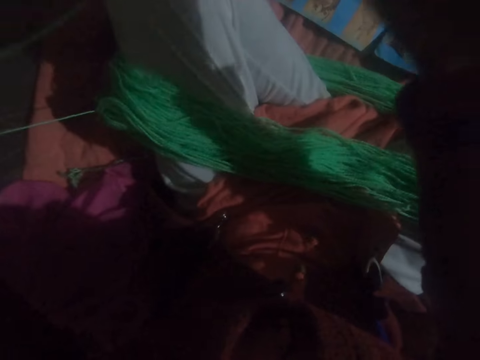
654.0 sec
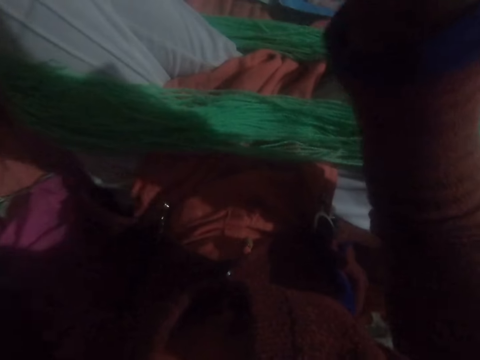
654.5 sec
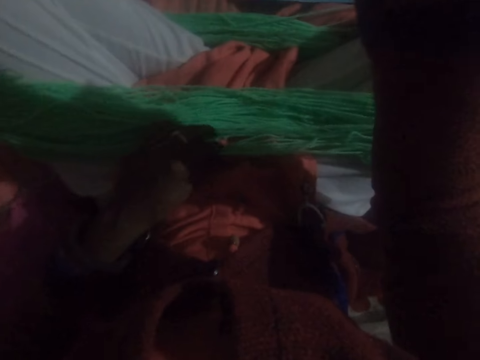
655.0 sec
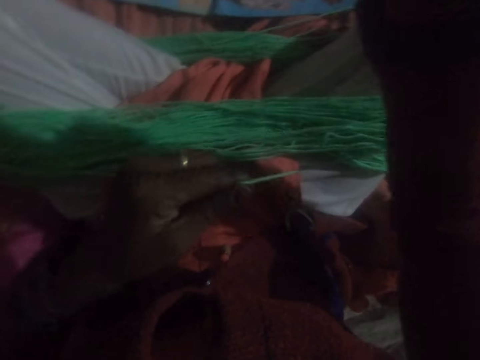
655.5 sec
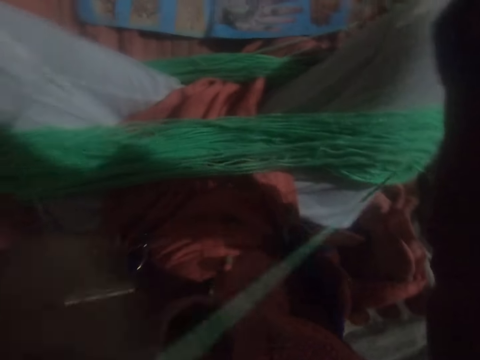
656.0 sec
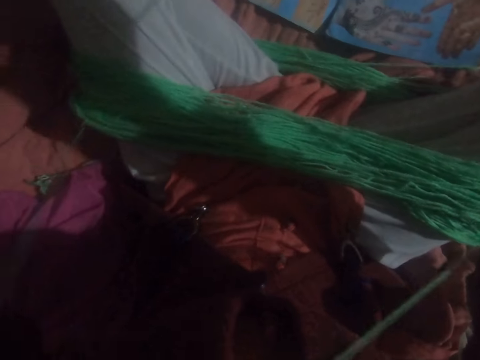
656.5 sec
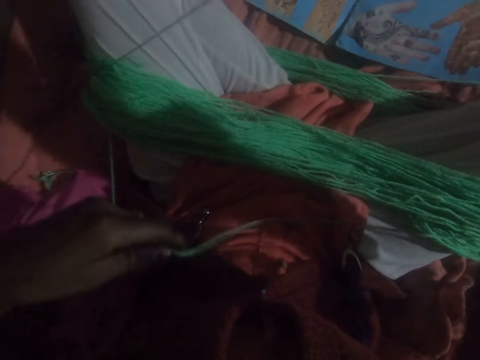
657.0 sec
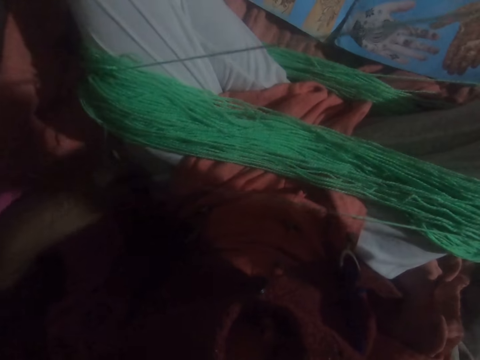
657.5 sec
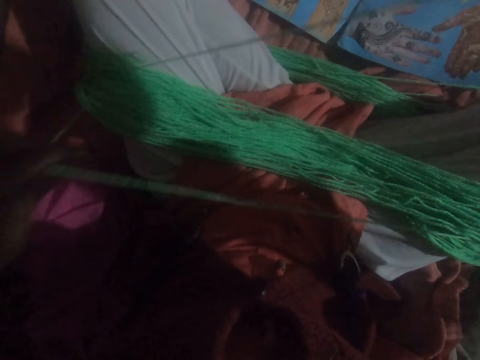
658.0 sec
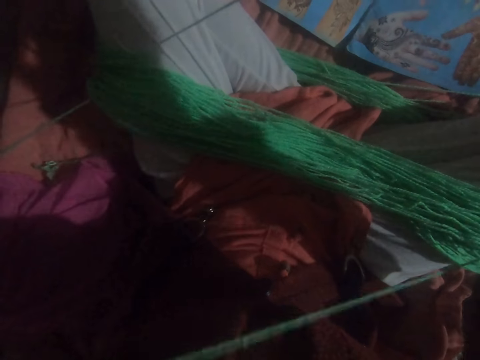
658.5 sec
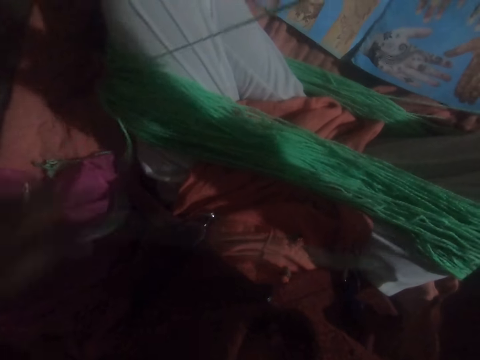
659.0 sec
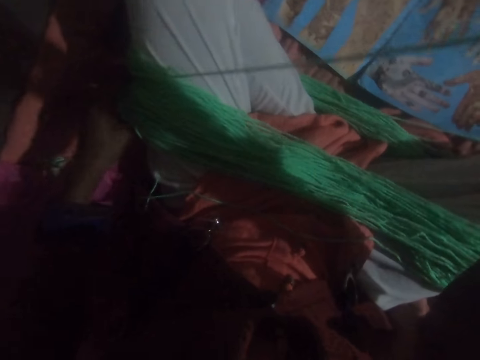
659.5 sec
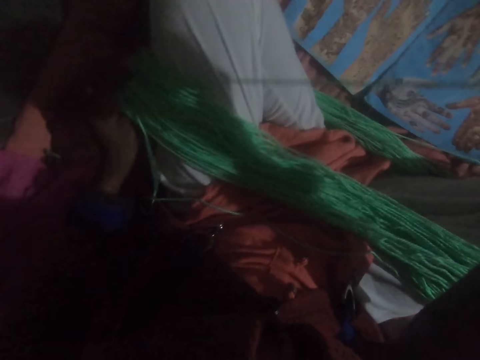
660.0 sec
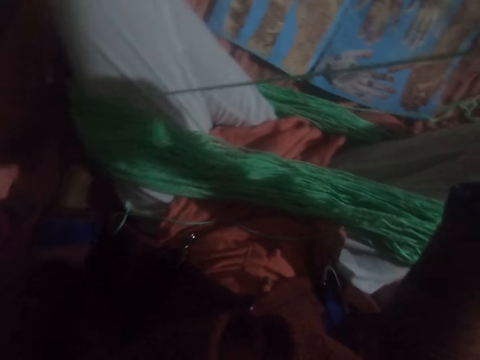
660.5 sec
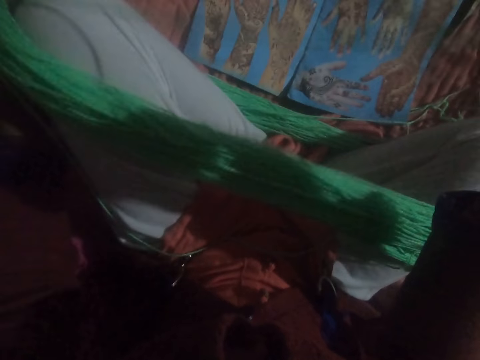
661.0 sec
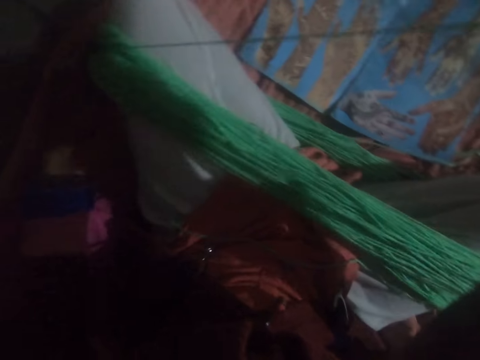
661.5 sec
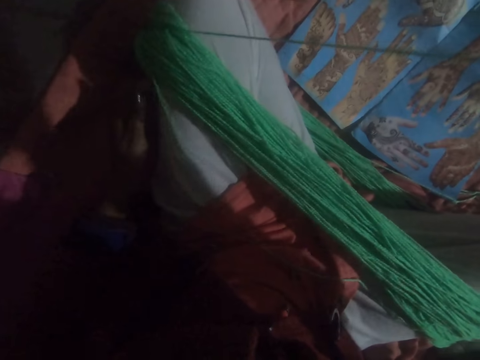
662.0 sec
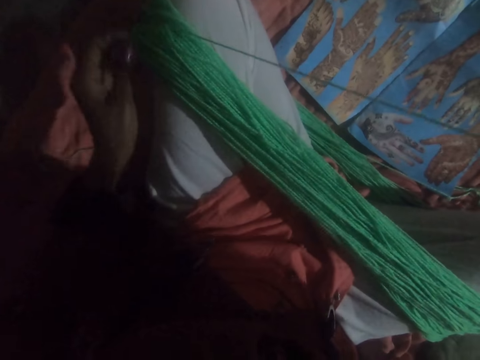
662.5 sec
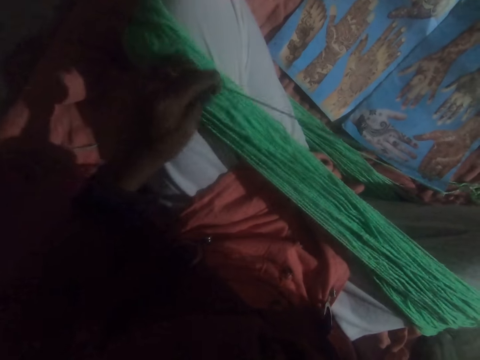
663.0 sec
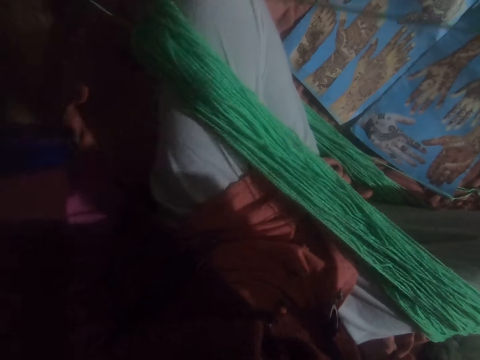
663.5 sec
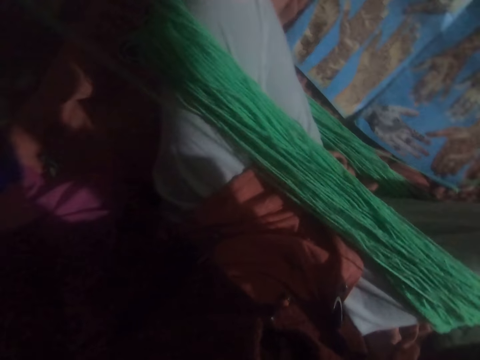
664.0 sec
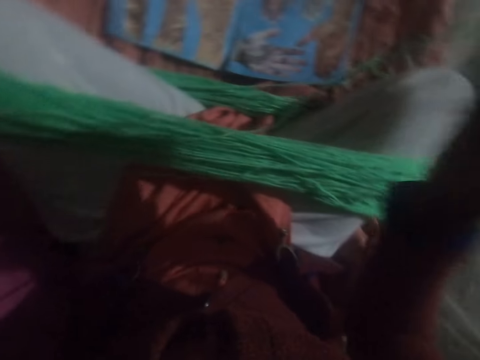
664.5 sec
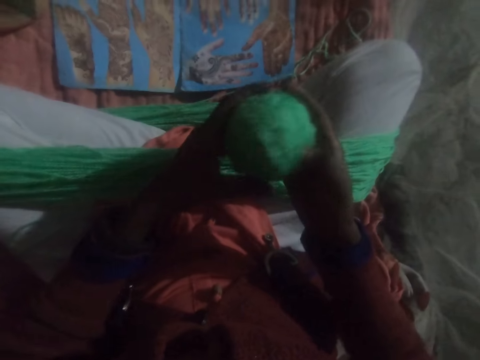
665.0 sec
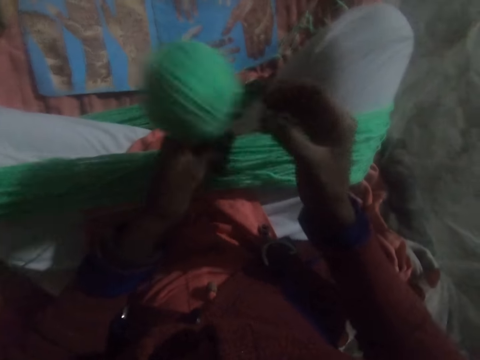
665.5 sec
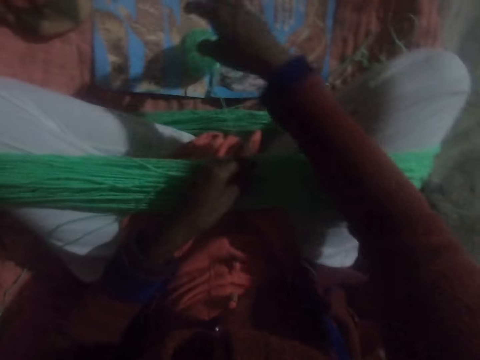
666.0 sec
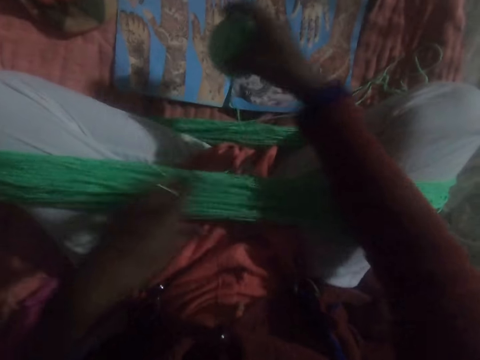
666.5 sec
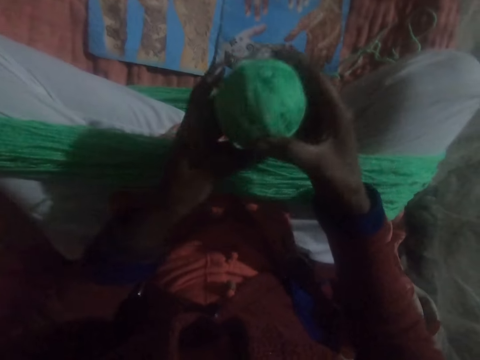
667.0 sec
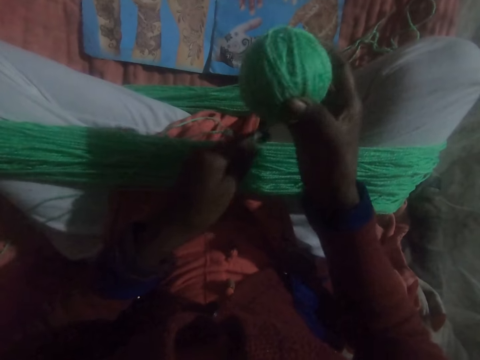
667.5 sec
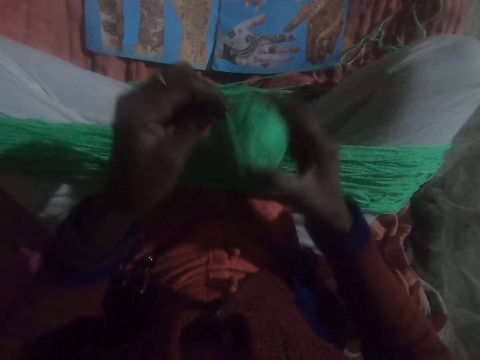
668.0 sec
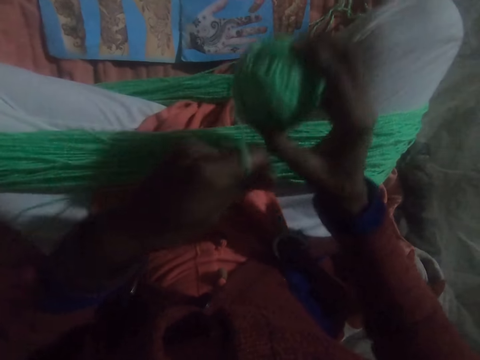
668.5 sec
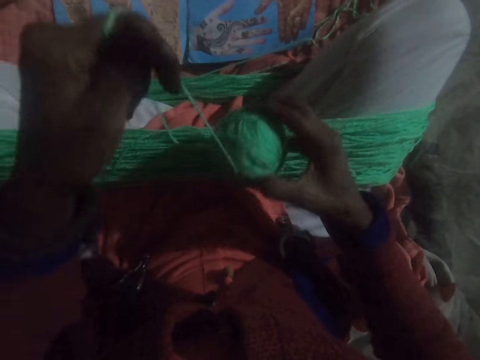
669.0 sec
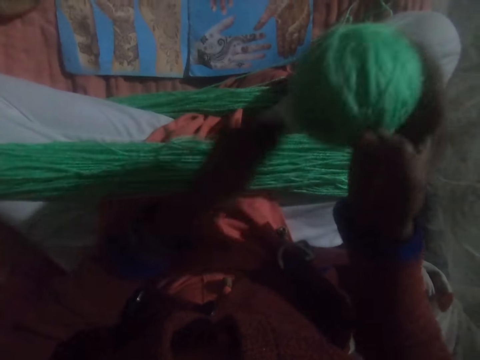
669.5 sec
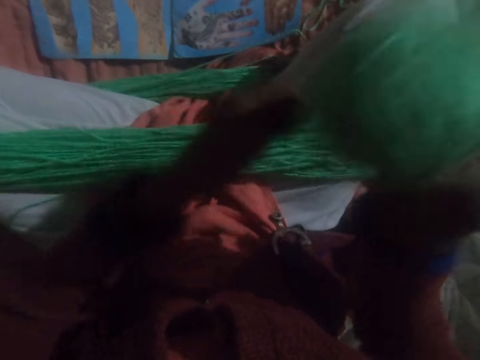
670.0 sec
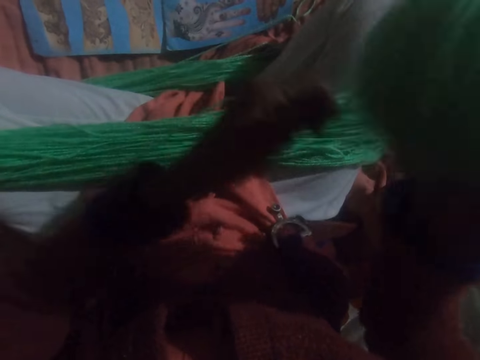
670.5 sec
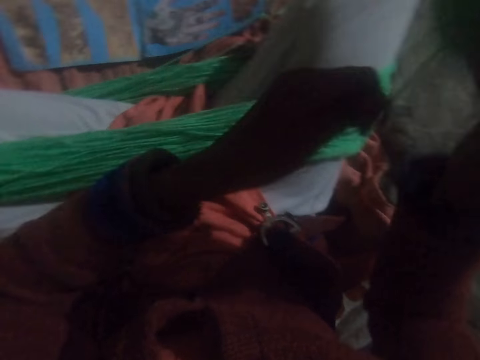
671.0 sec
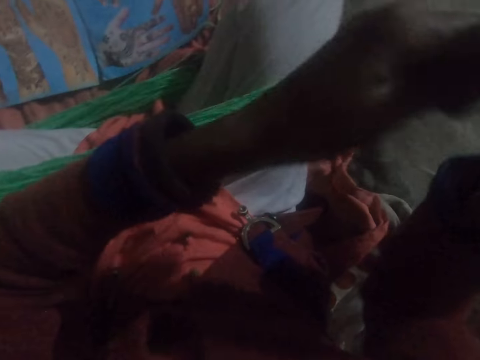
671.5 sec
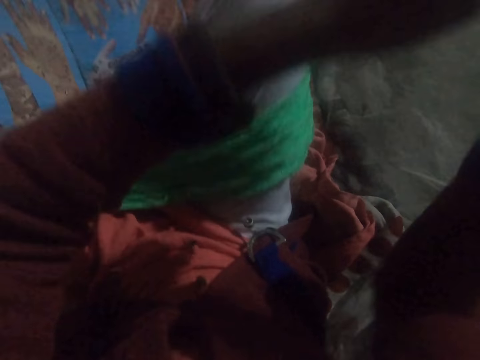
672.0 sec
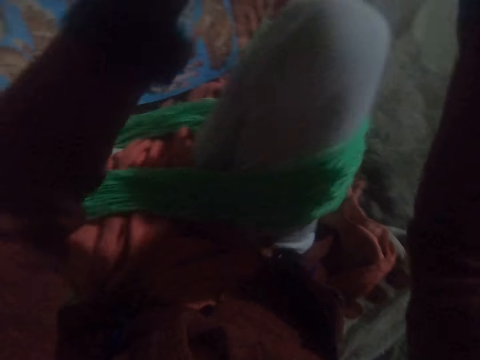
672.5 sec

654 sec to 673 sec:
The camera wearer straightens the yarn. She adjusts the yarn around her left leg. She drops the ball of yarn accidentally. She picks up the ball of yarn. She rolls round the yarn spread on the legs to form a big ball of yarn. She twists the yarn on her legs together.

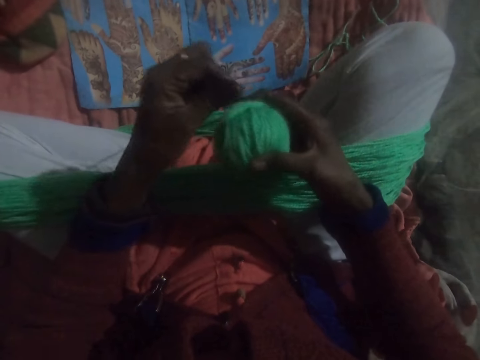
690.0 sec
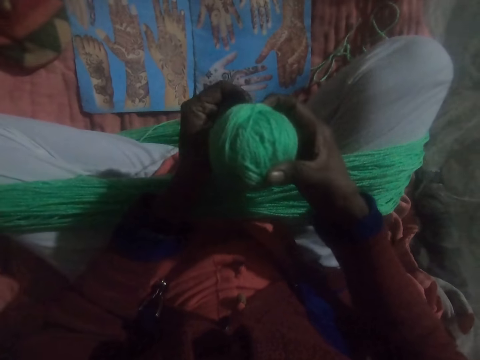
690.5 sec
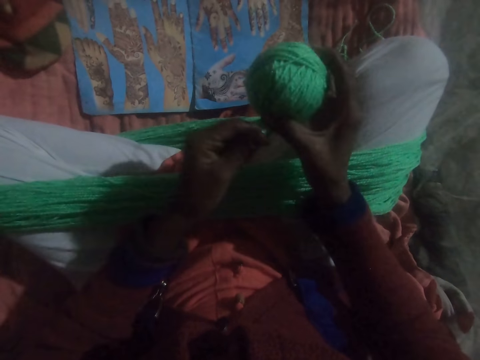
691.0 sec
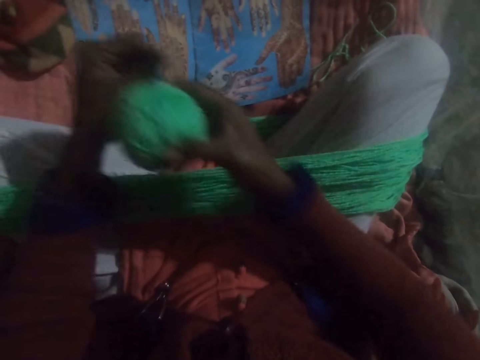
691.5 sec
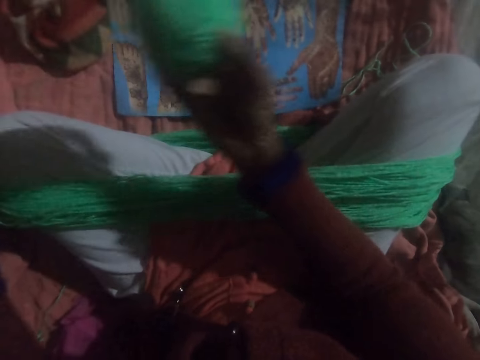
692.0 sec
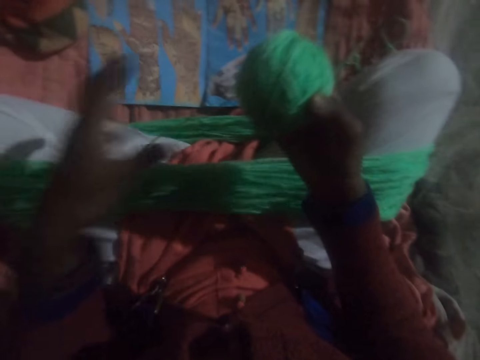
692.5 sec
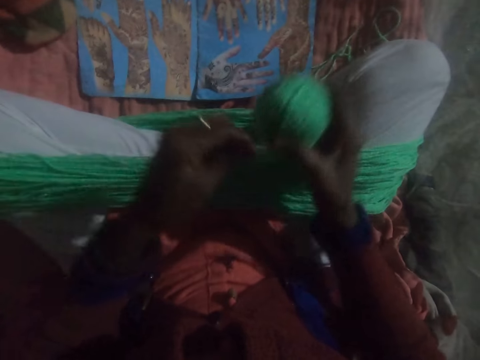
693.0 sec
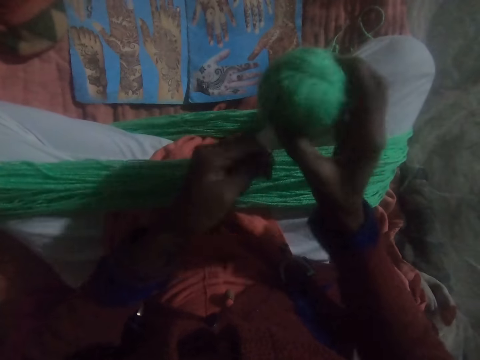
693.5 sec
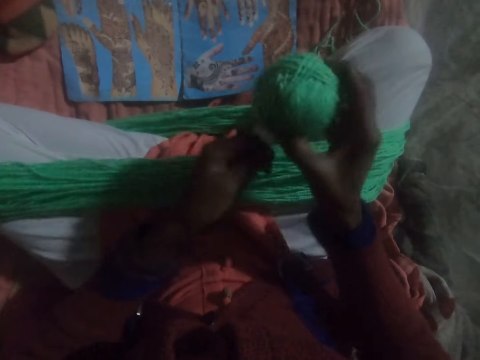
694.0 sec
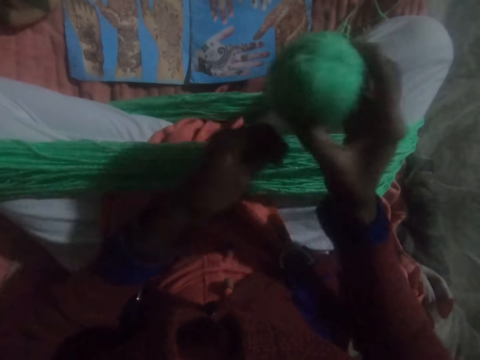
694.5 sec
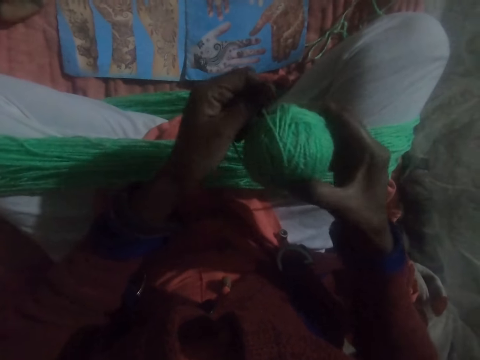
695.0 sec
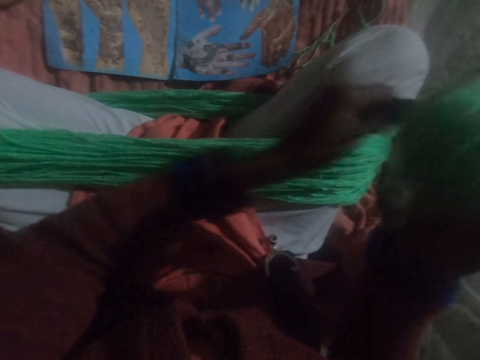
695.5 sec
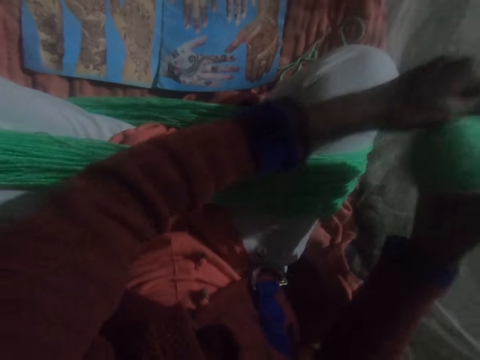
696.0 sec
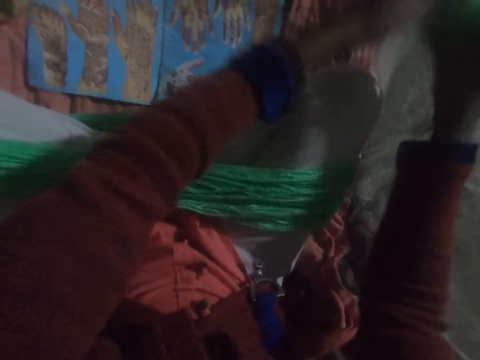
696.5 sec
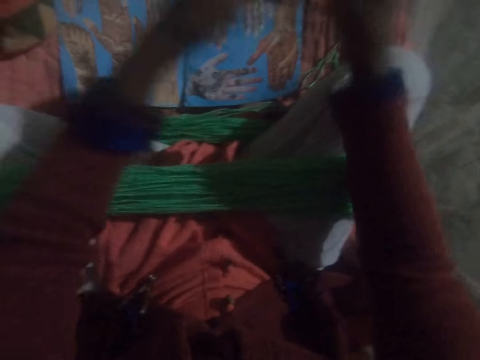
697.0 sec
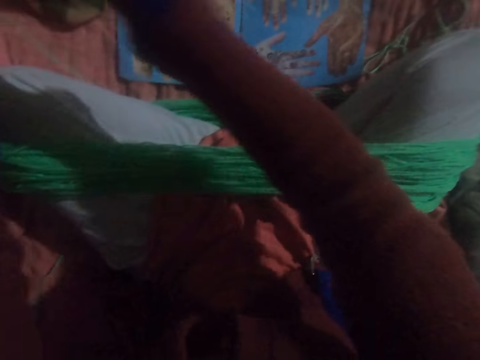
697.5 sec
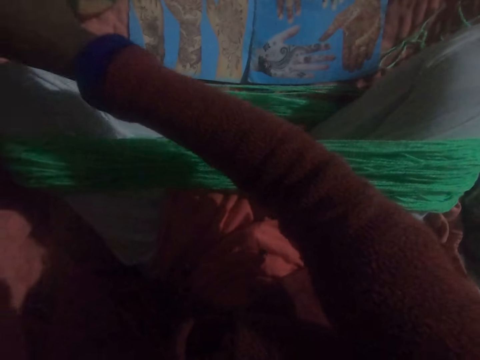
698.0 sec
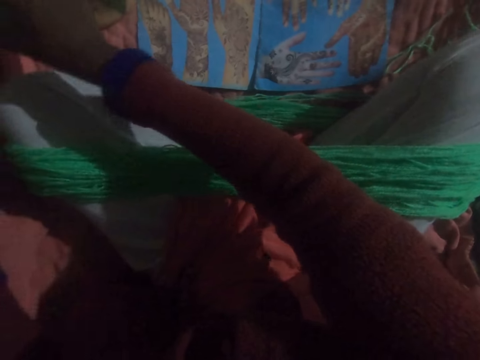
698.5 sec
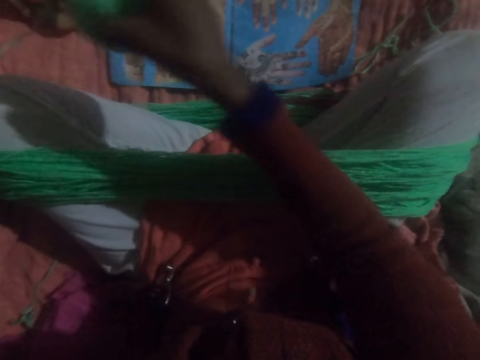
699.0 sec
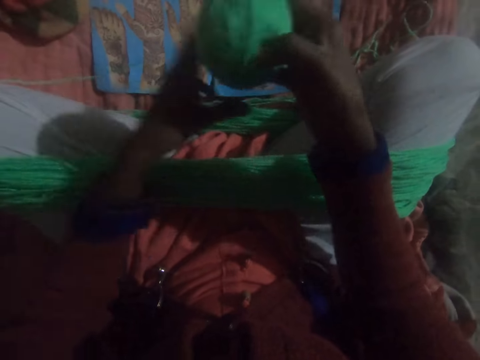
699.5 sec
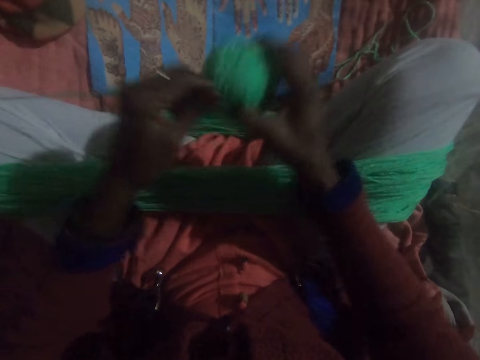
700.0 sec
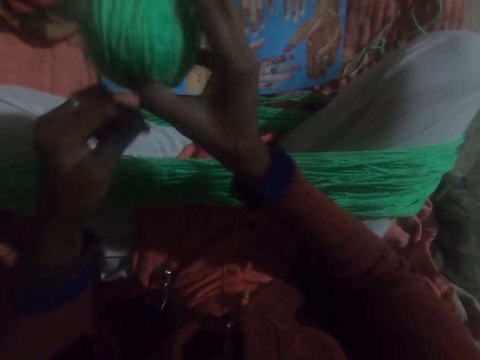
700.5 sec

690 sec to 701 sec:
The camera wearer adjusts the yarn. They roll round the yarn spread on the legs to form a big ball of yarn. They adjust the yarn. They roll round the yarn spread on the legs to form a big ball of yarn.
